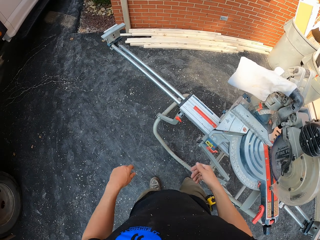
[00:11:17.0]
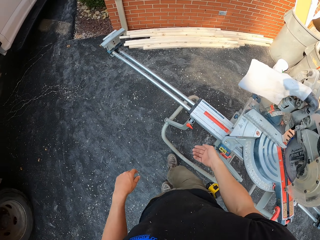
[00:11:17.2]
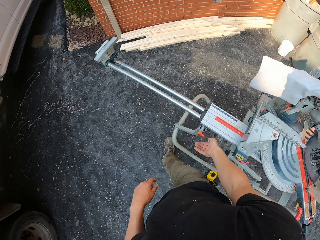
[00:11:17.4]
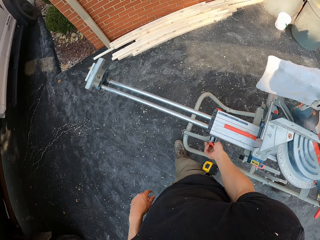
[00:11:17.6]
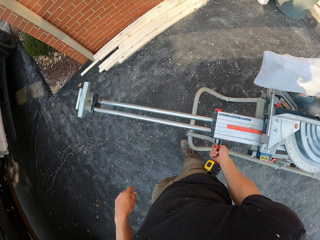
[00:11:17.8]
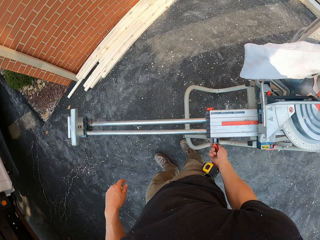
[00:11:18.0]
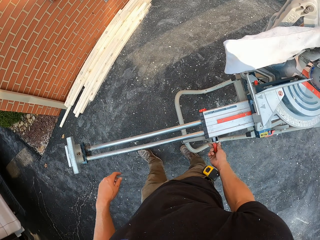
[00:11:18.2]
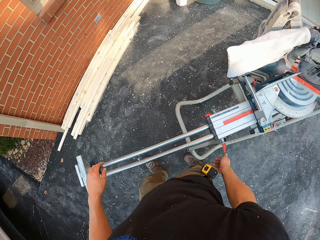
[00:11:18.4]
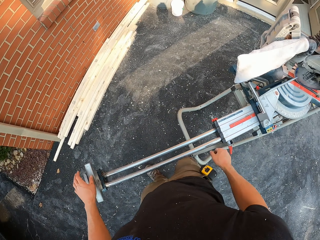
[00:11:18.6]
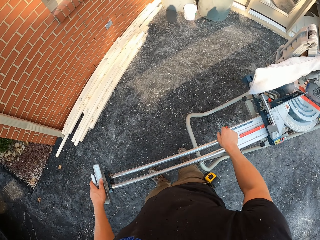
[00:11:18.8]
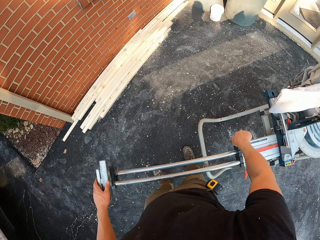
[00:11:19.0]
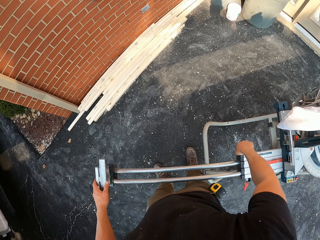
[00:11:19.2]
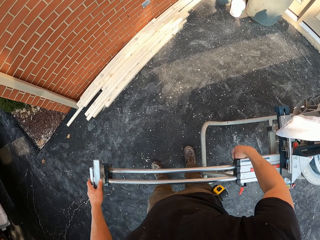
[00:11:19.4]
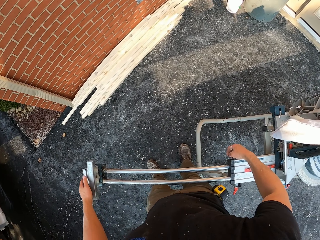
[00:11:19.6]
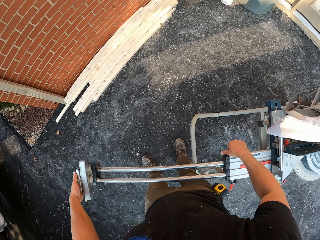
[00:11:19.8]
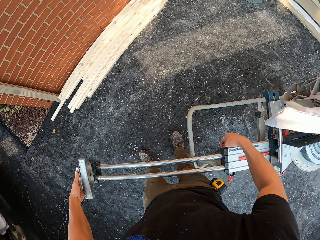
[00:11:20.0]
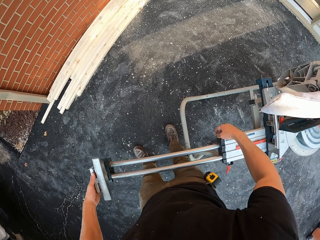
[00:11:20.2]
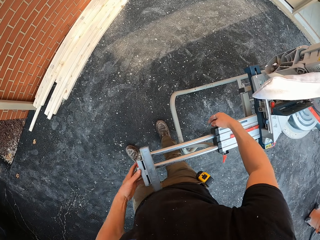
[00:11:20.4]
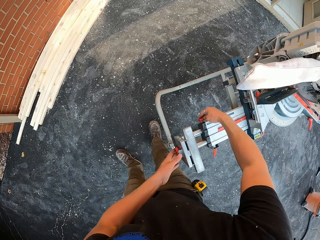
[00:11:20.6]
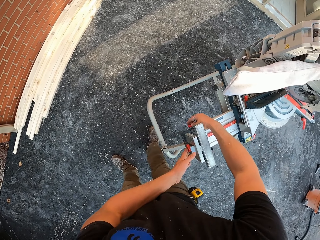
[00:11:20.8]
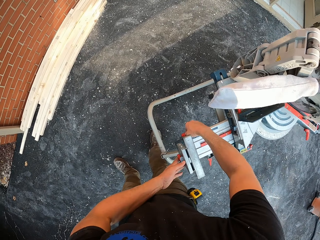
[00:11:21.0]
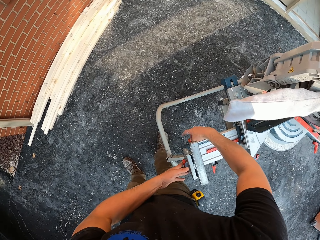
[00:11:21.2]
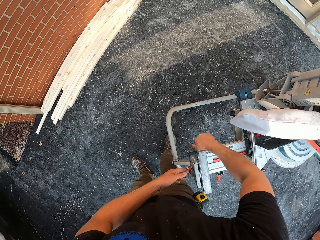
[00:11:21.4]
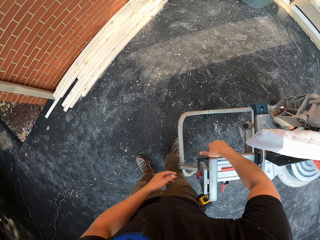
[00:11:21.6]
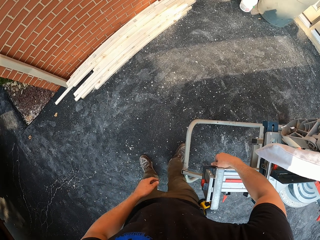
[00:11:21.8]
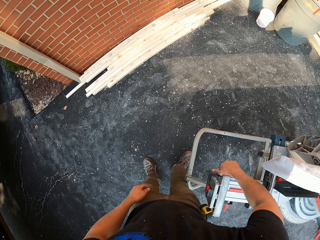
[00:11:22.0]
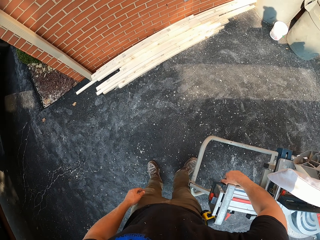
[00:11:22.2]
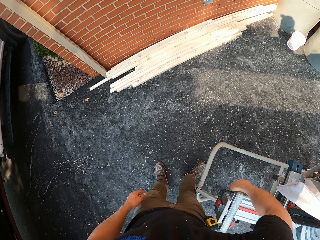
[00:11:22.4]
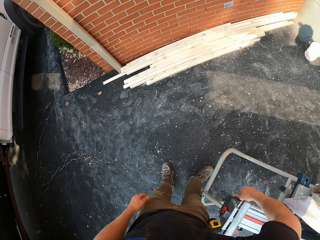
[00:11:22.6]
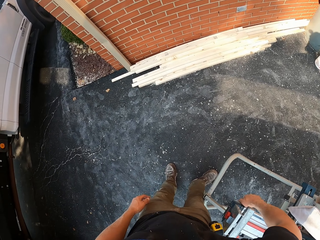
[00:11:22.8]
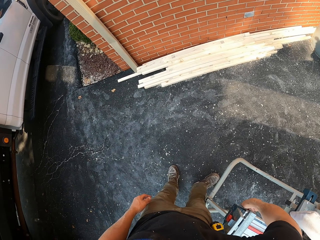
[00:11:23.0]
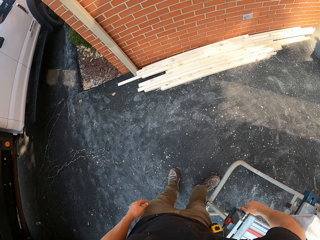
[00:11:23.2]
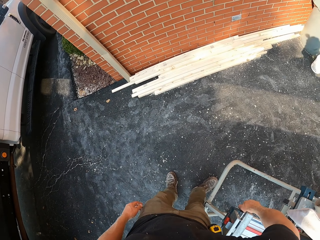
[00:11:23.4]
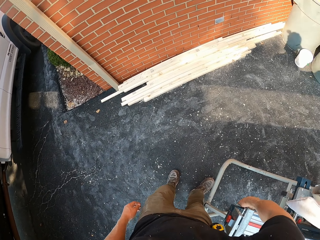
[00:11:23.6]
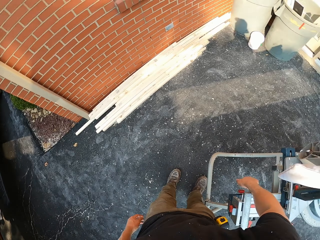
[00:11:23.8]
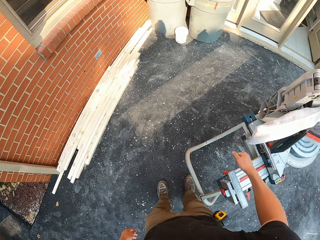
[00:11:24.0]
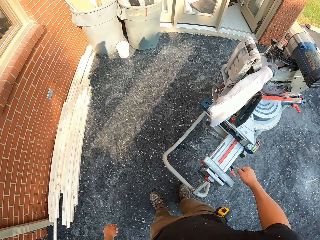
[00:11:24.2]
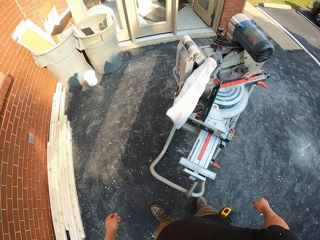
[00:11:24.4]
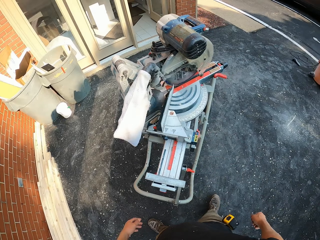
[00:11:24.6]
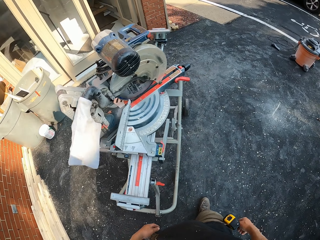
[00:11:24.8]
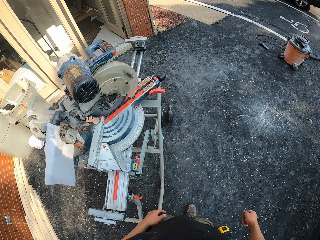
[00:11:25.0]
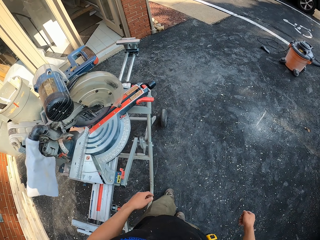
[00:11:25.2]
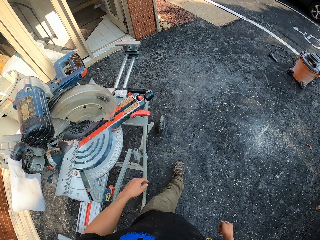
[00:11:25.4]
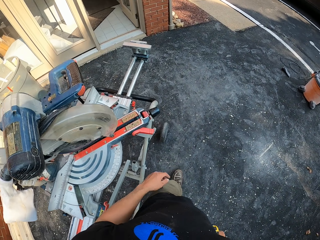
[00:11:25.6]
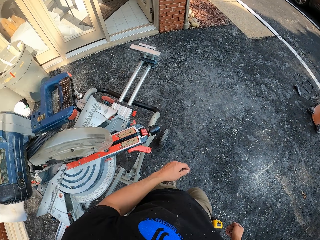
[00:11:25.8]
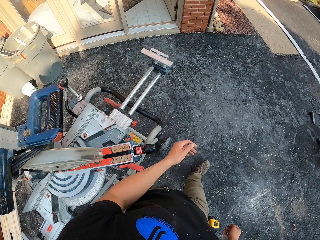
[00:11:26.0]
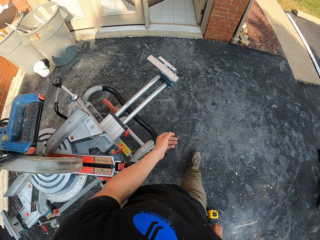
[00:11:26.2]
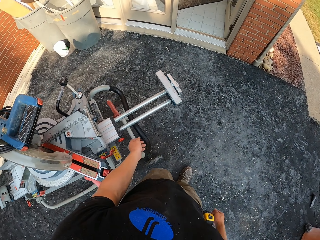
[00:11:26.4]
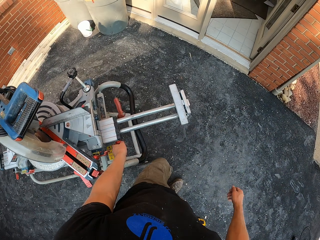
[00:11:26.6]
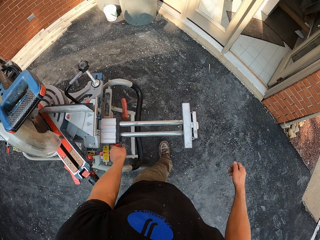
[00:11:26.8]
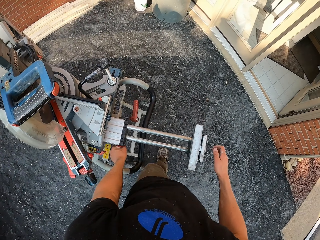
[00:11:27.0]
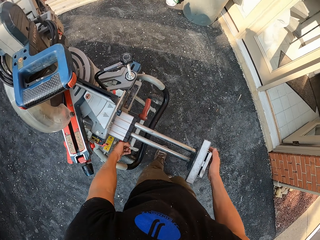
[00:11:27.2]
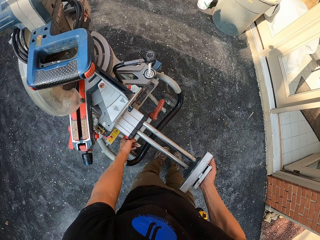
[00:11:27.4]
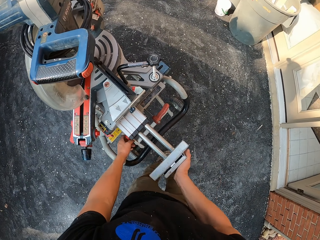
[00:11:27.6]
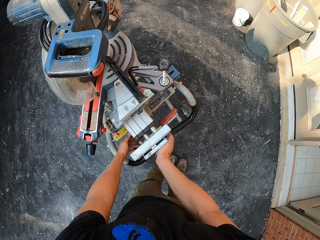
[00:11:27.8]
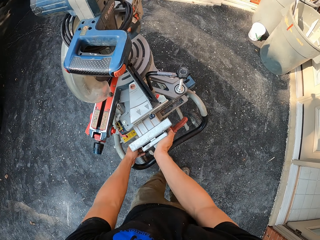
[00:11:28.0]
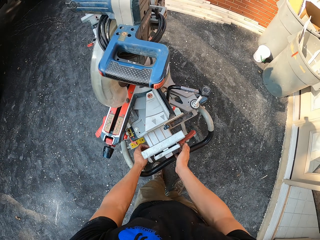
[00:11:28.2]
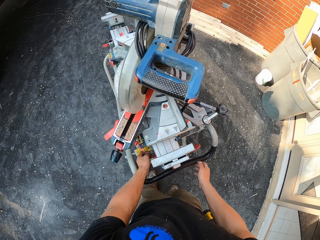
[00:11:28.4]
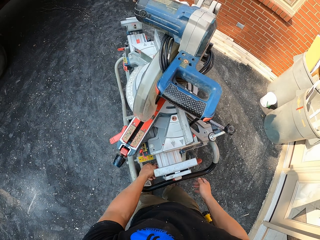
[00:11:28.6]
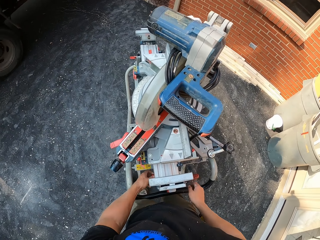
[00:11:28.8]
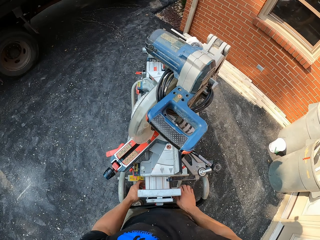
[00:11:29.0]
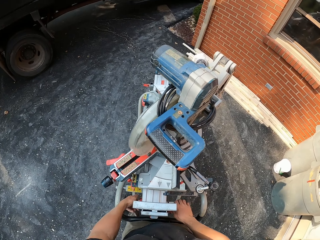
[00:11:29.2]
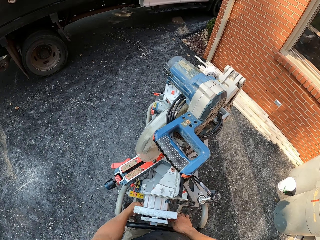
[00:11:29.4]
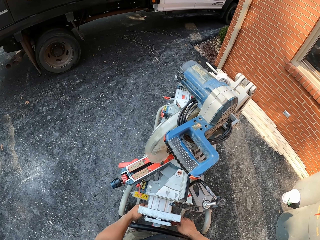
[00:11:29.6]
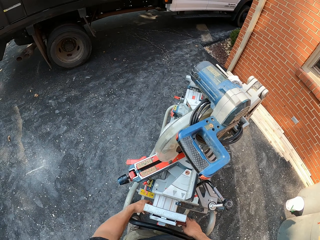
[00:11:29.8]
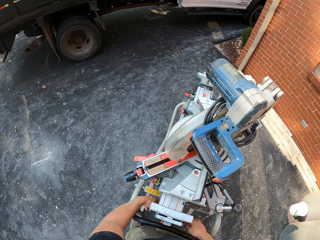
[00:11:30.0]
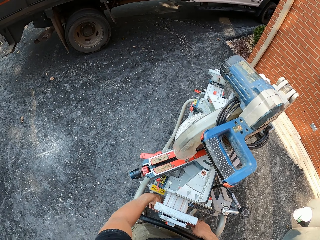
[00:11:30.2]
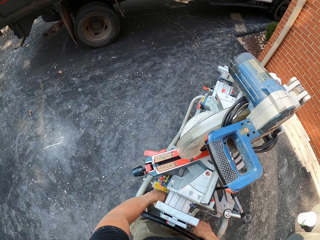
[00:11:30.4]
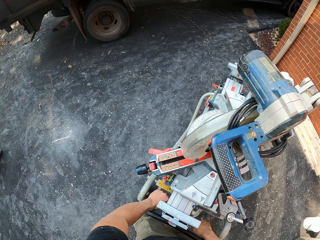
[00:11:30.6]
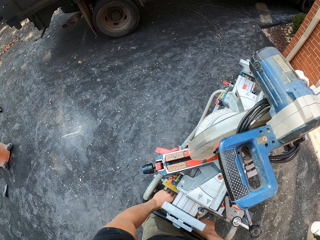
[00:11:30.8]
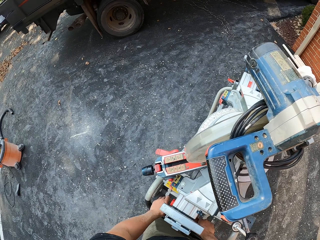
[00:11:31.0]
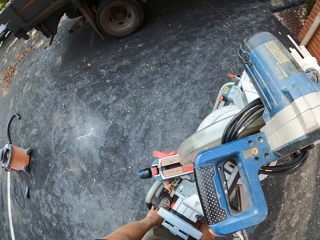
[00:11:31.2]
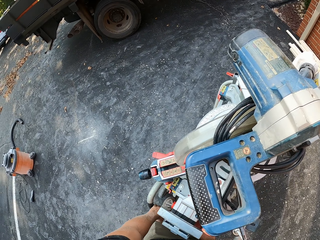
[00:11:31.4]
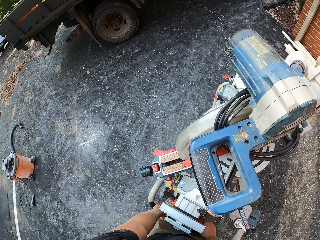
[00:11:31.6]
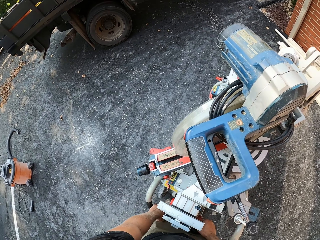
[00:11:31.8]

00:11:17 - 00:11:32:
The camera wearer adjusts the woodcutting machine. They walk around. They adjust the machine. They close part of the woodcutting machine.

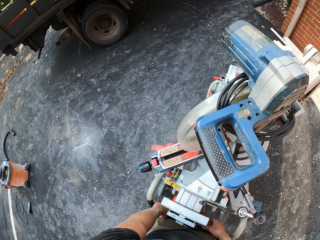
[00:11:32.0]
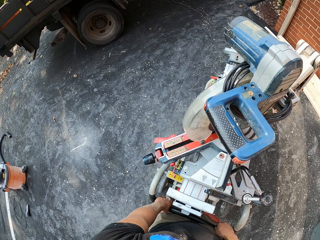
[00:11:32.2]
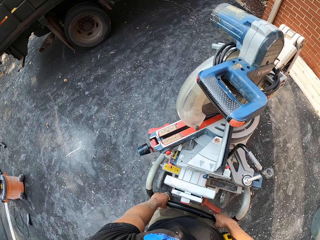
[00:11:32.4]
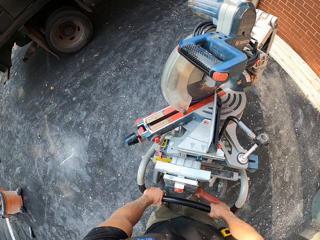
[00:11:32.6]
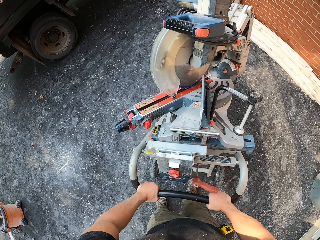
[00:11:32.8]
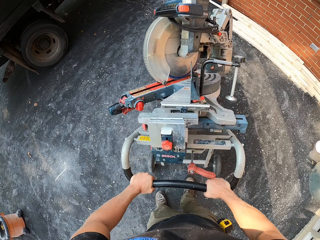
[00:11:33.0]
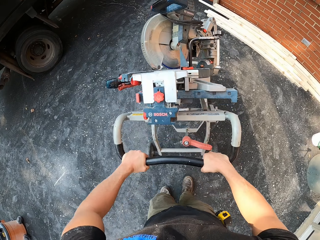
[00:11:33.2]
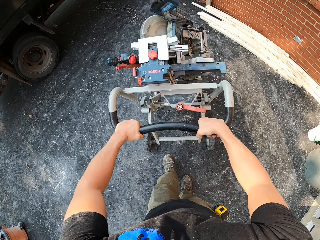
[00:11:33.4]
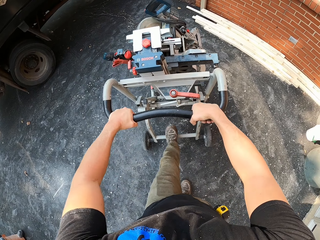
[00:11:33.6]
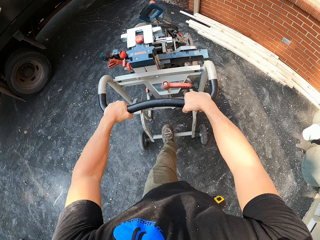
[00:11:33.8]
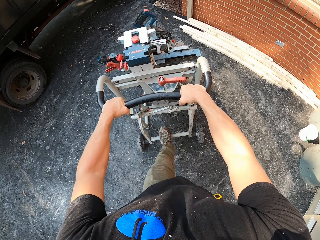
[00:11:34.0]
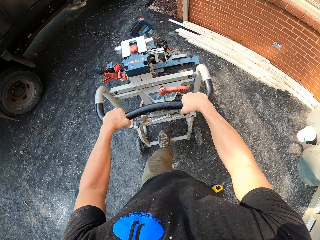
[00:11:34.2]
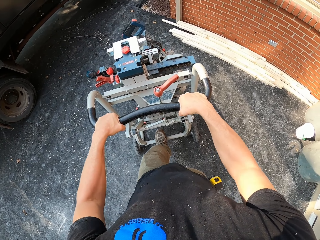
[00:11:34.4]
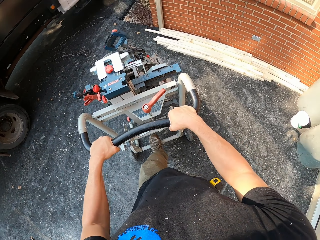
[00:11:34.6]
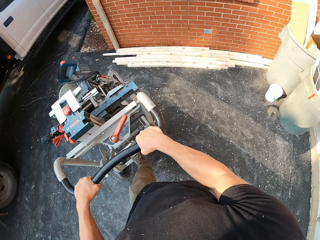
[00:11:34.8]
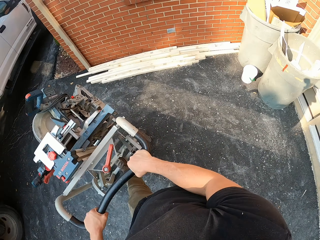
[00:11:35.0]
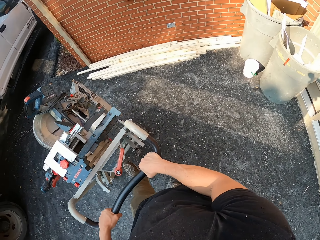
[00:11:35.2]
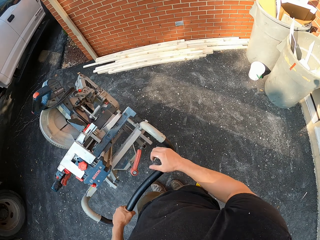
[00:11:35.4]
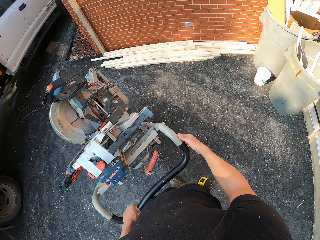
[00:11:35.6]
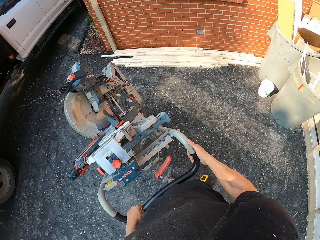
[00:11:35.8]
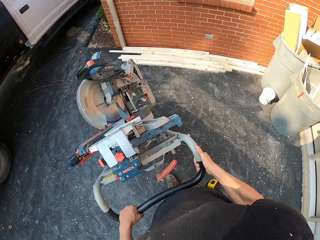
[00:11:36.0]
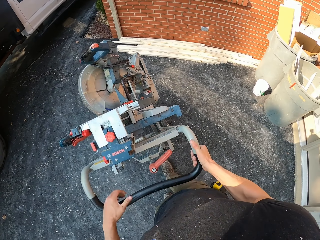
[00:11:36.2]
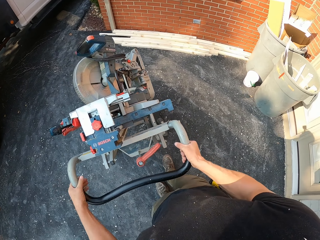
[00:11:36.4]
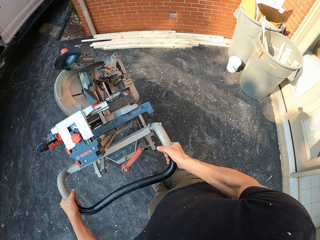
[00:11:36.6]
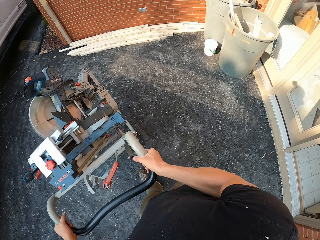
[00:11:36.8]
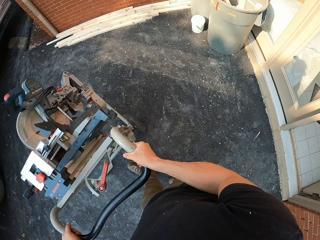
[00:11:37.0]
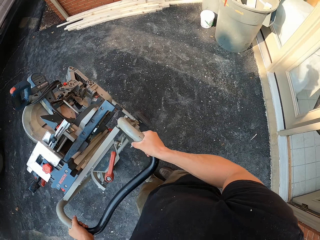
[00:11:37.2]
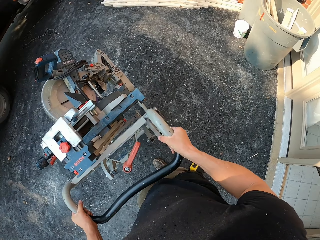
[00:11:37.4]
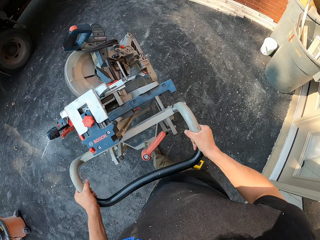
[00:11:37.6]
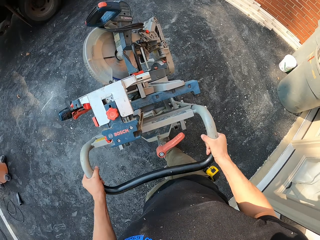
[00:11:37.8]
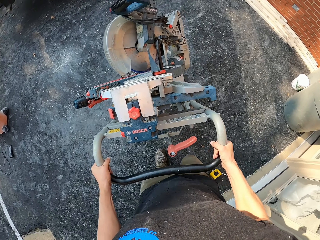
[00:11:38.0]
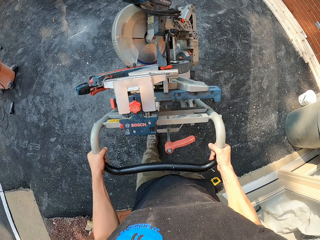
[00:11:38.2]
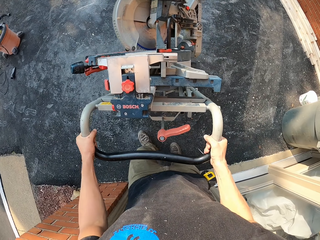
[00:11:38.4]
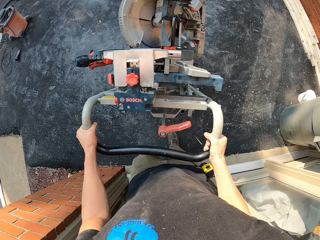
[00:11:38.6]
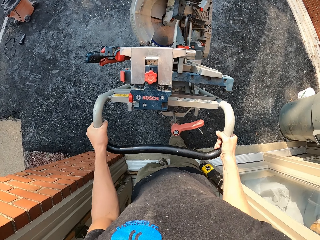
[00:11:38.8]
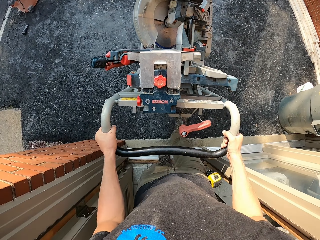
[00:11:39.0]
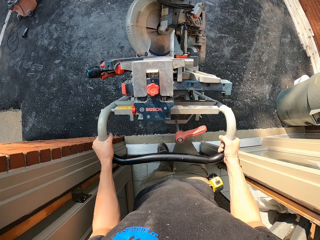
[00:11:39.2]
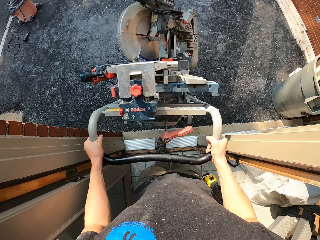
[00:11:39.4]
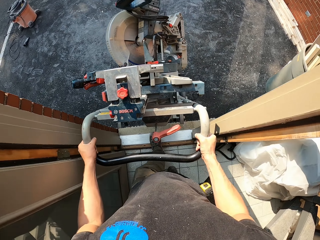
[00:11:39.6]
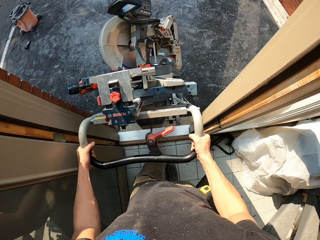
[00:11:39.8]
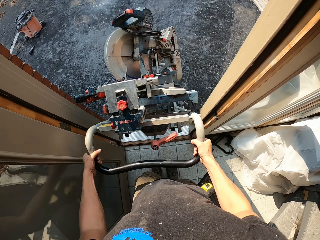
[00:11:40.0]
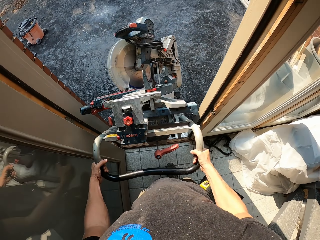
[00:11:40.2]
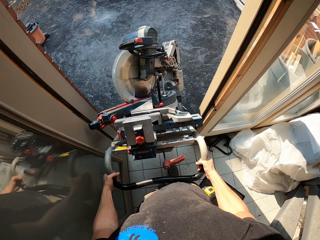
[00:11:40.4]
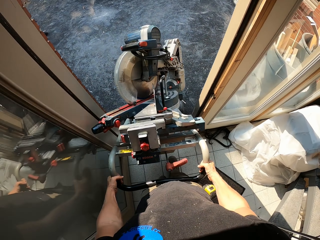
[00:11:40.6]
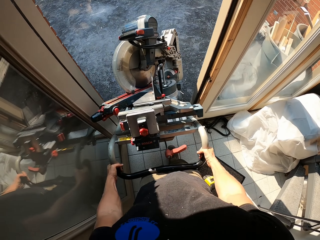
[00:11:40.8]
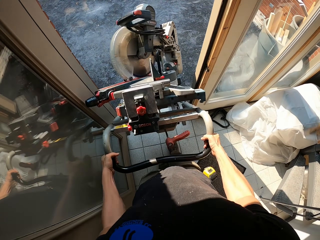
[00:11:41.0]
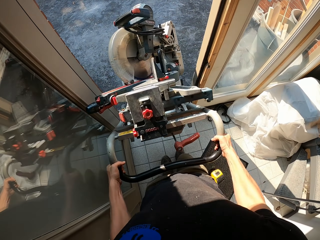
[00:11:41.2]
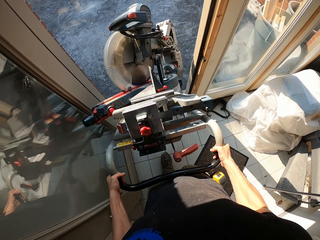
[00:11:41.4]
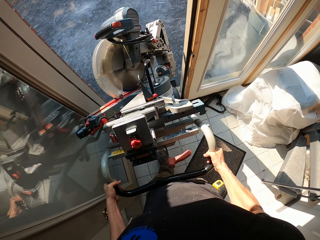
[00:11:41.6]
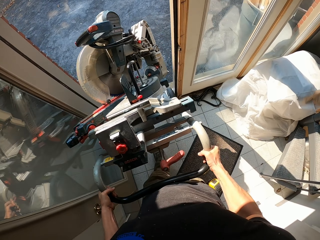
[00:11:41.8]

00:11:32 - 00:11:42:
The camera wearer pulls the cutter machine. They drive the wood cutting machine.
